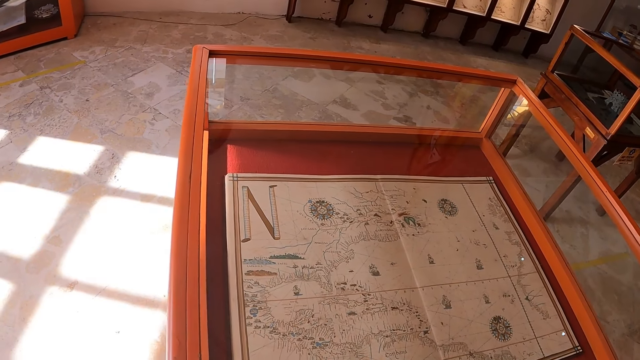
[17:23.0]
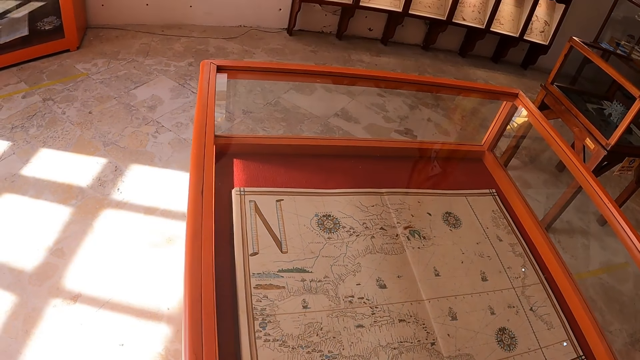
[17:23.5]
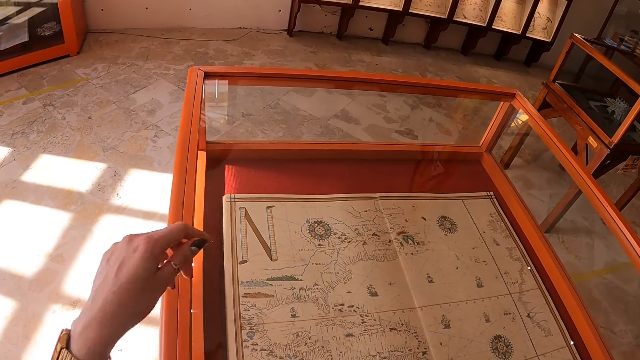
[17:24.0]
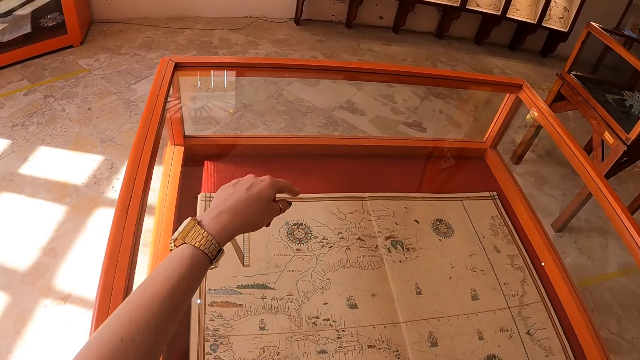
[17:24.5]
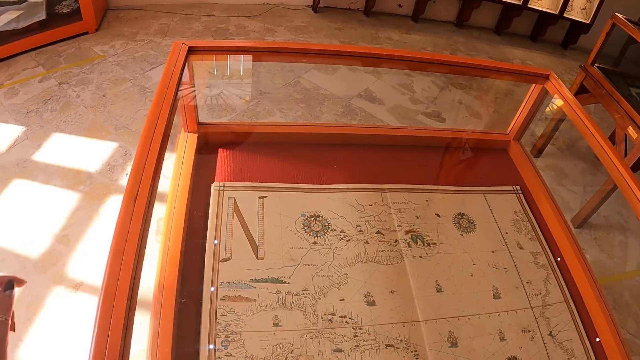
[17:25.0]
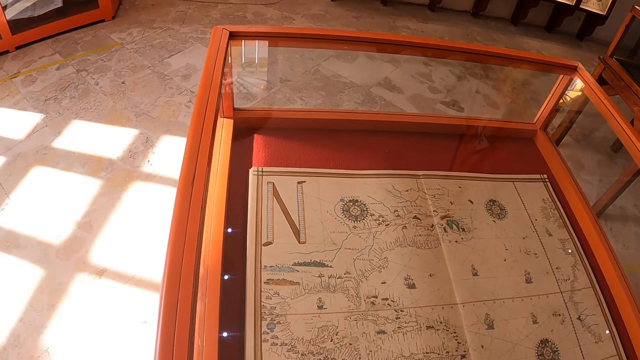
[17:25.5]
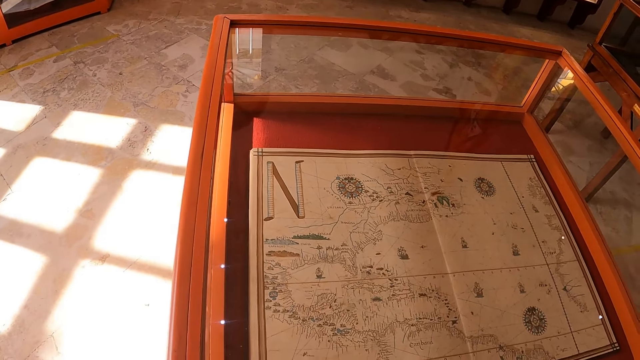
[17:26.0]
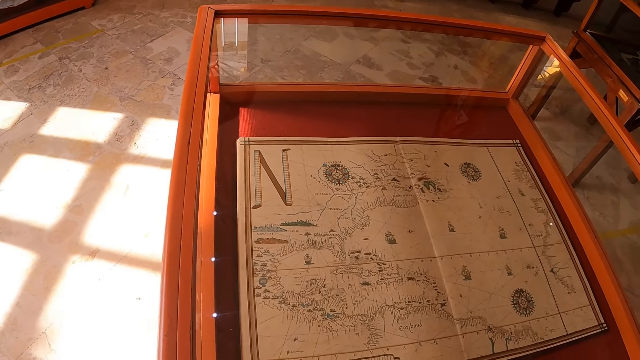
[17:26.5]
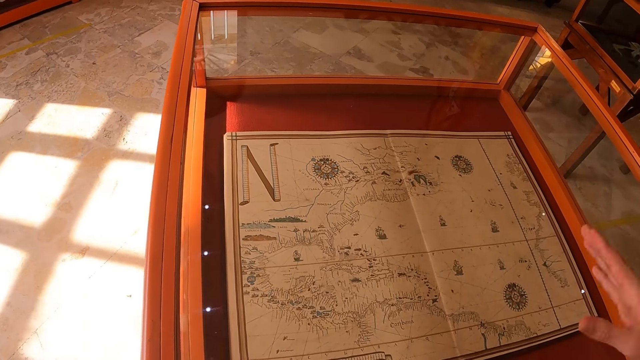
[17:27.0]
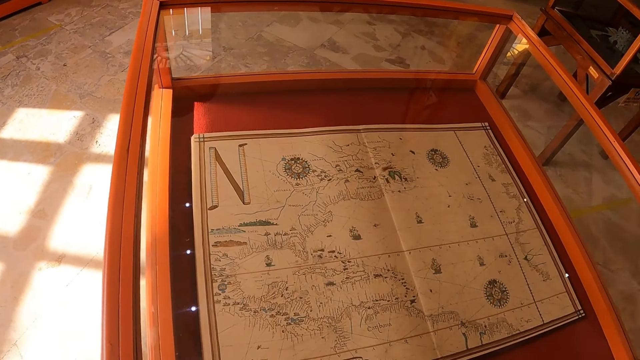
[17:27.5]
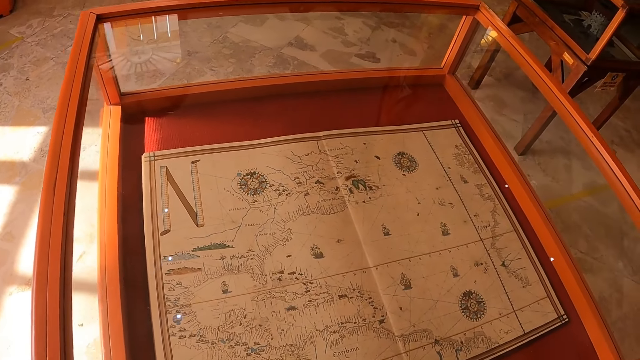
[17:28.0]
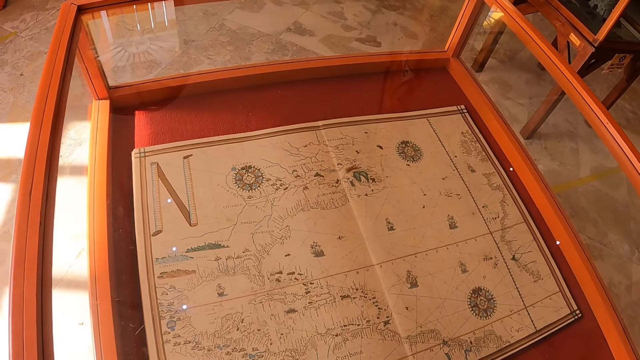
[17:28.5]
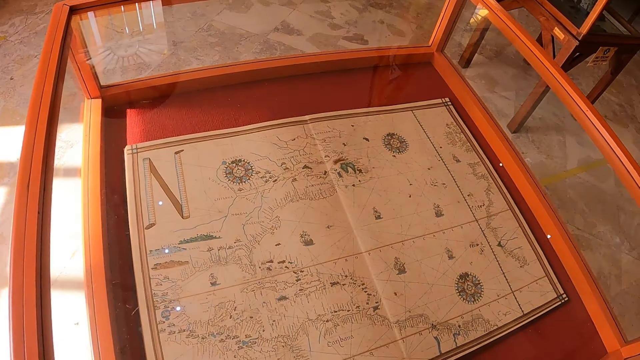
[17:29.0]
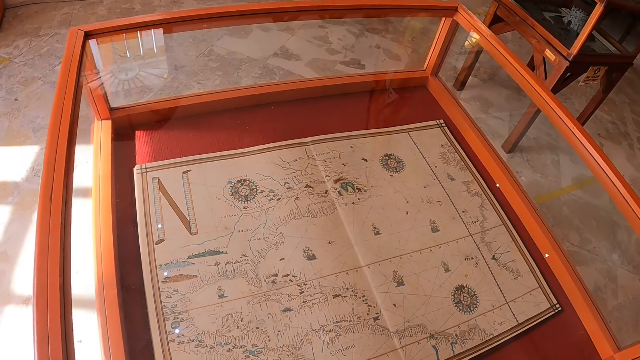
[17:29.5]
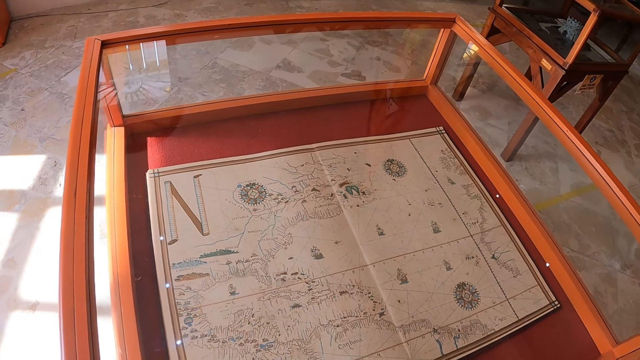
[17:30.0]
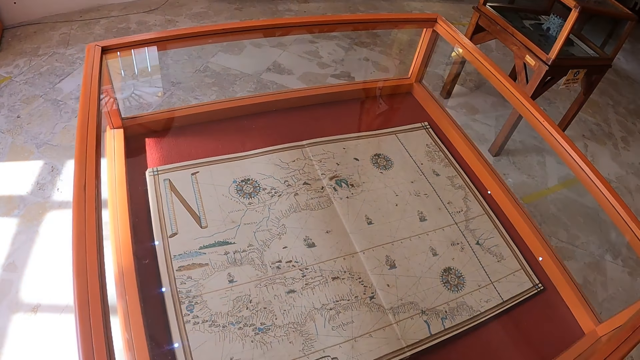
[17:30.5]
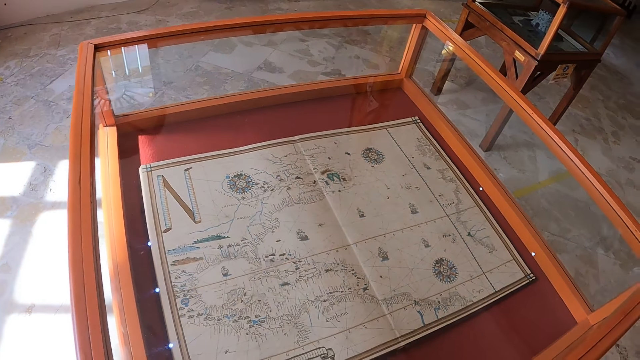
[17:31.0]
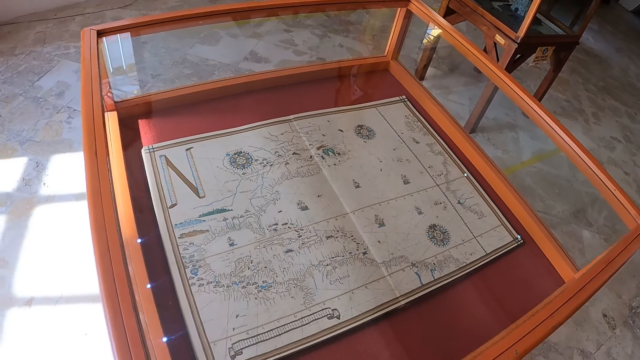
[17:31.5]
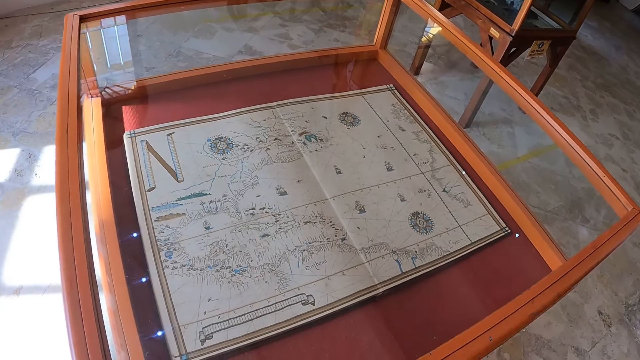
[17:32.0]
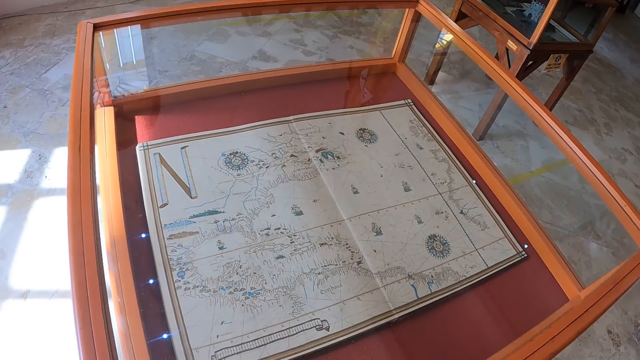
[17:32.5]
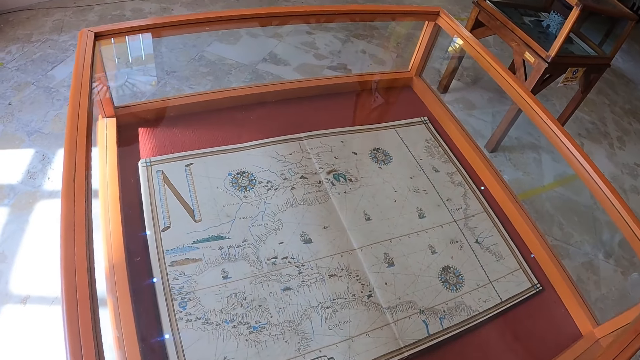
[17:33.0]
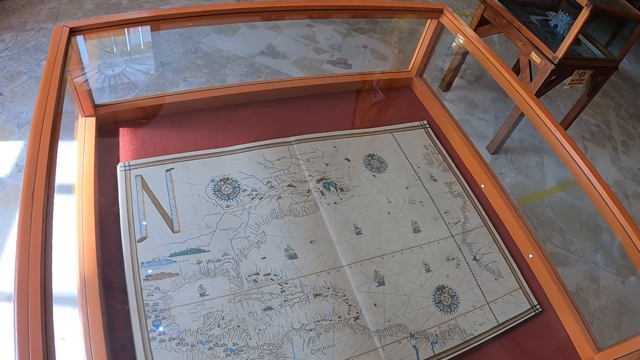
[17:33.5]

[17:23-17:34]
The camera wearer moves the left hand. They stare at the paper.

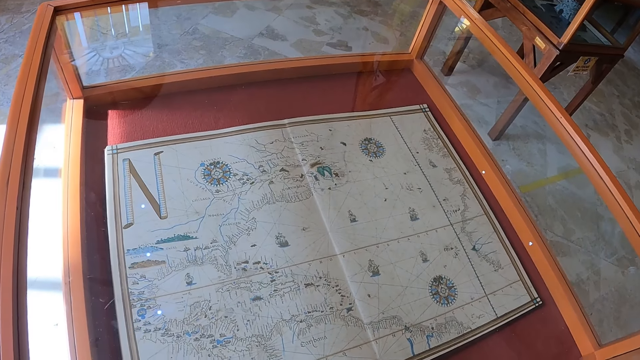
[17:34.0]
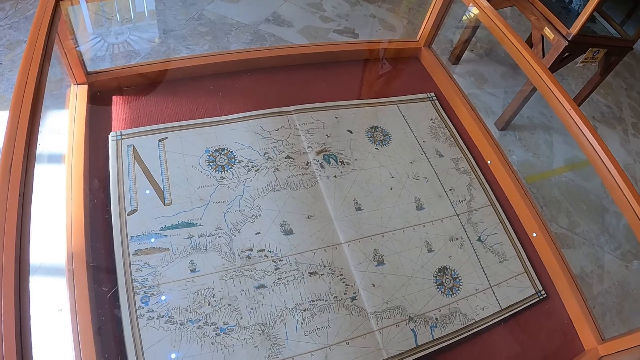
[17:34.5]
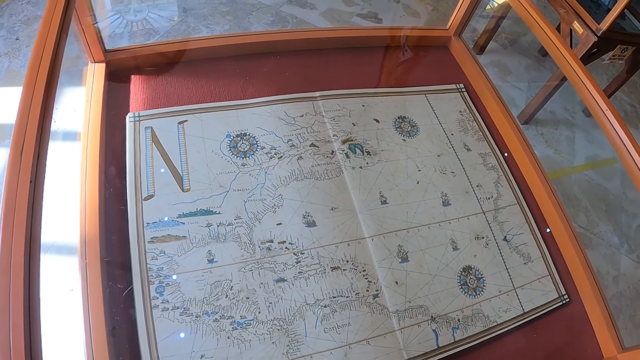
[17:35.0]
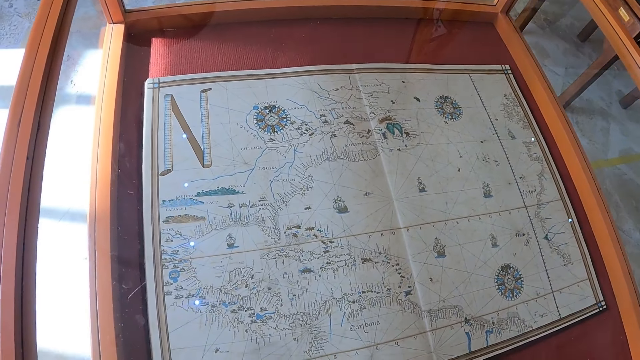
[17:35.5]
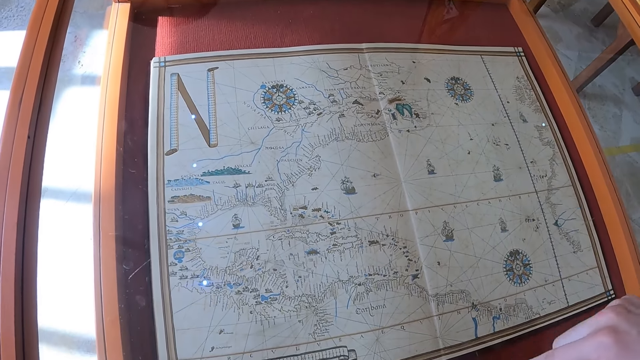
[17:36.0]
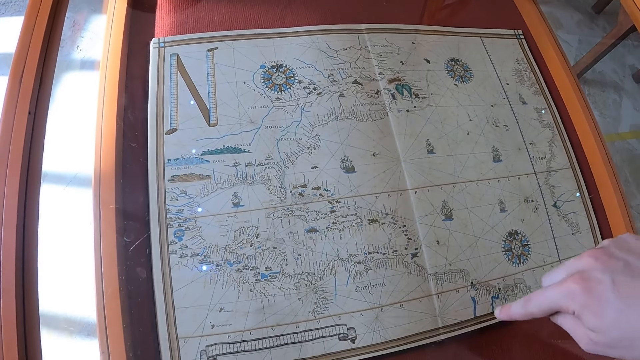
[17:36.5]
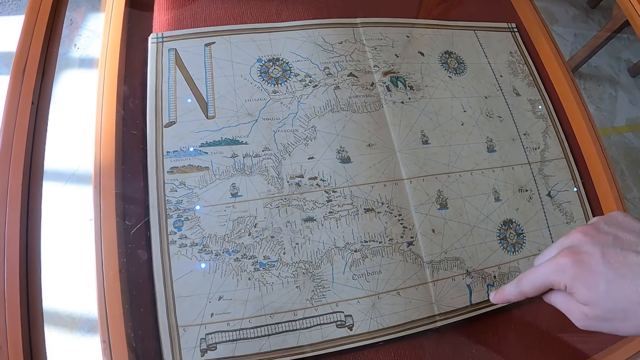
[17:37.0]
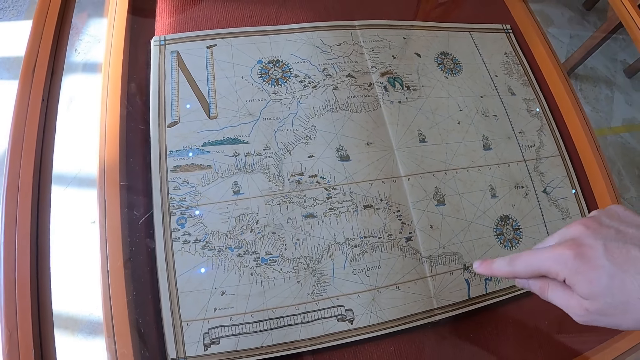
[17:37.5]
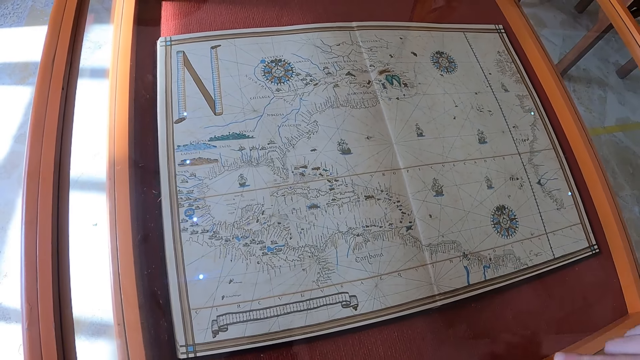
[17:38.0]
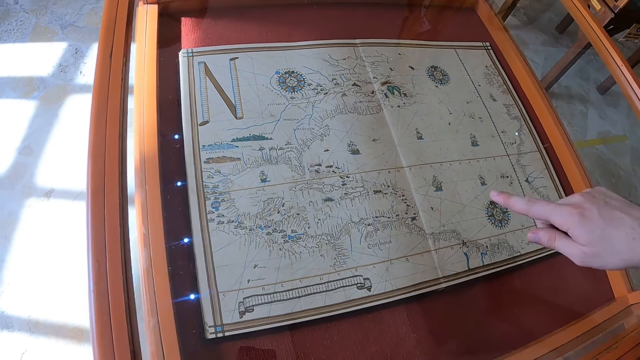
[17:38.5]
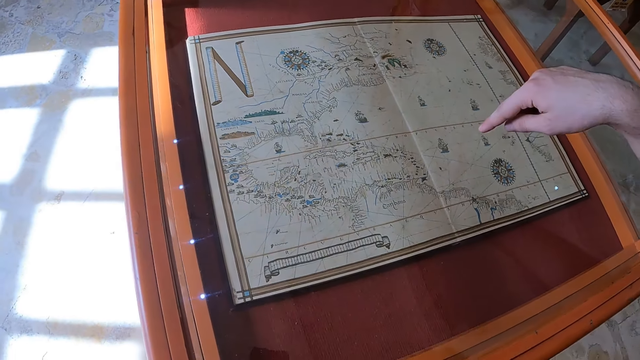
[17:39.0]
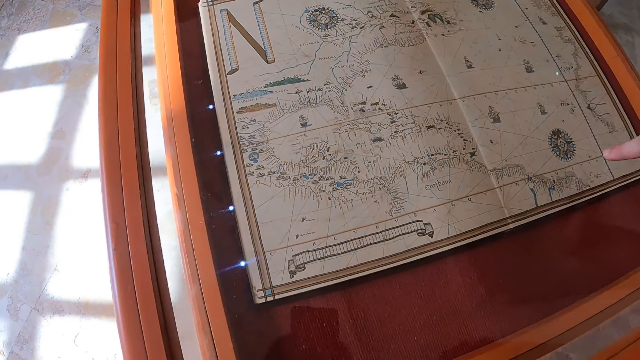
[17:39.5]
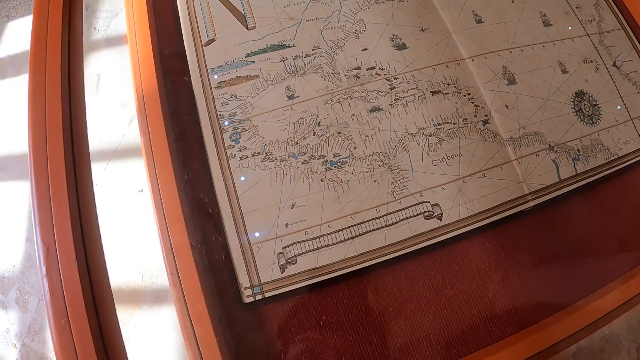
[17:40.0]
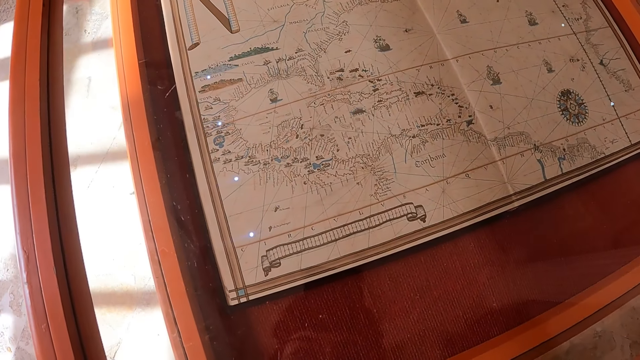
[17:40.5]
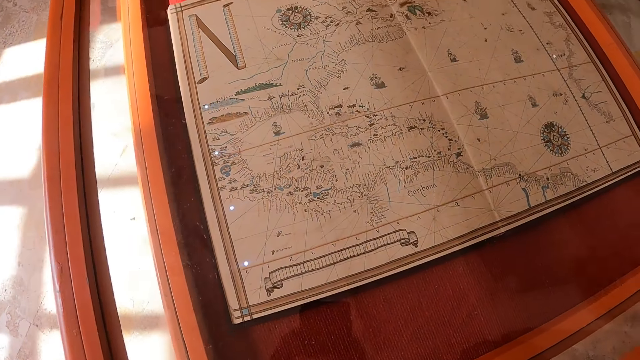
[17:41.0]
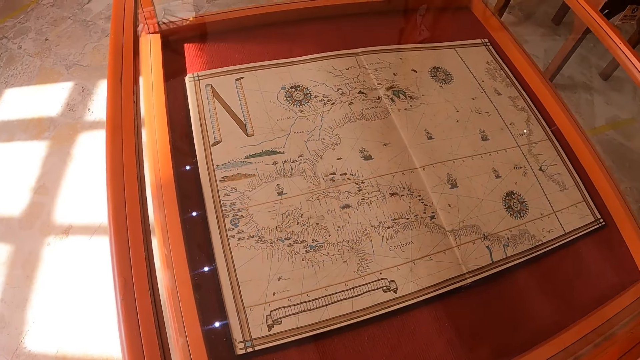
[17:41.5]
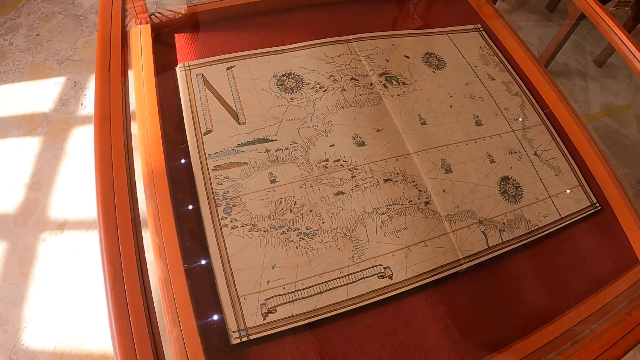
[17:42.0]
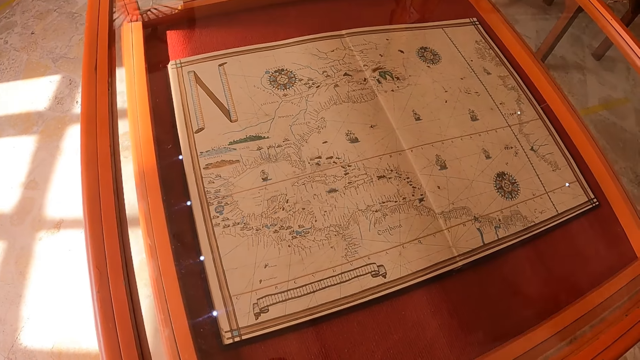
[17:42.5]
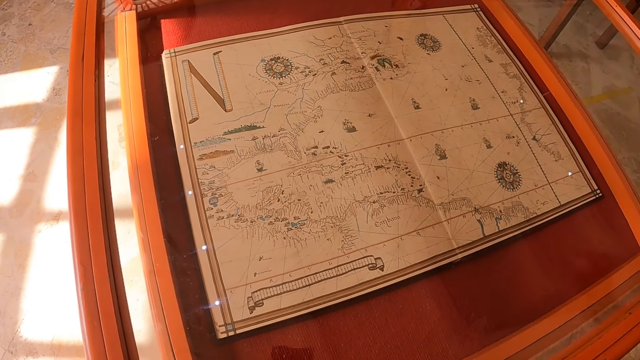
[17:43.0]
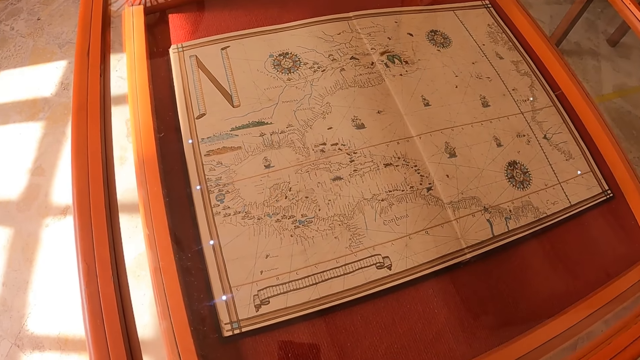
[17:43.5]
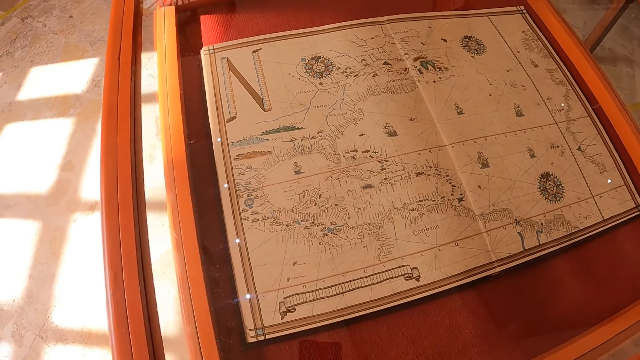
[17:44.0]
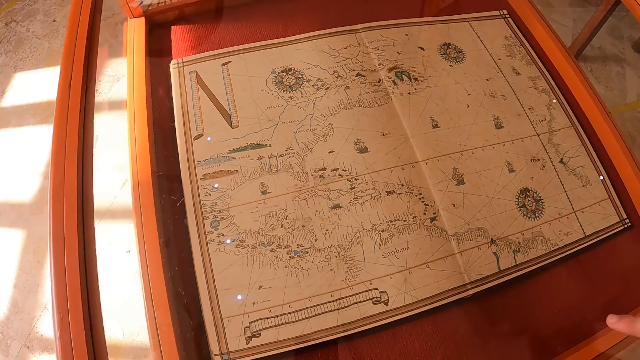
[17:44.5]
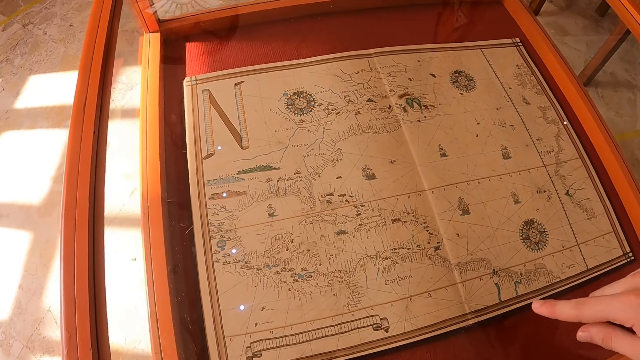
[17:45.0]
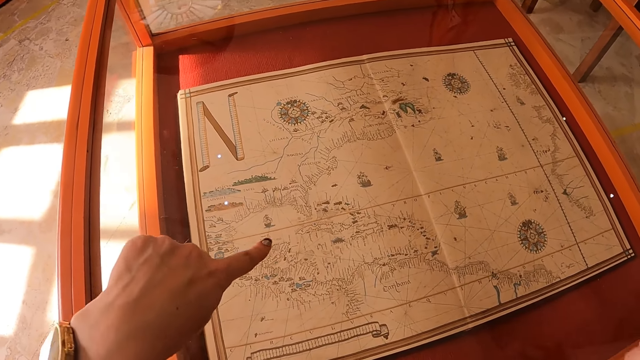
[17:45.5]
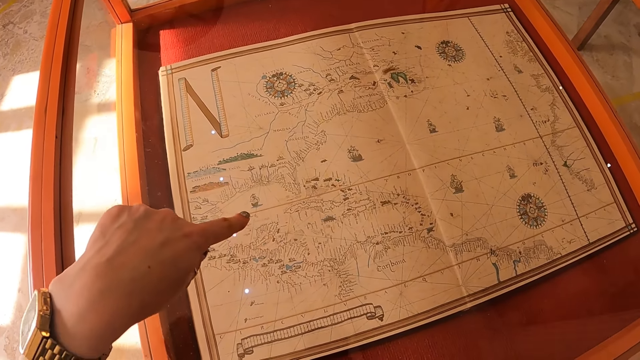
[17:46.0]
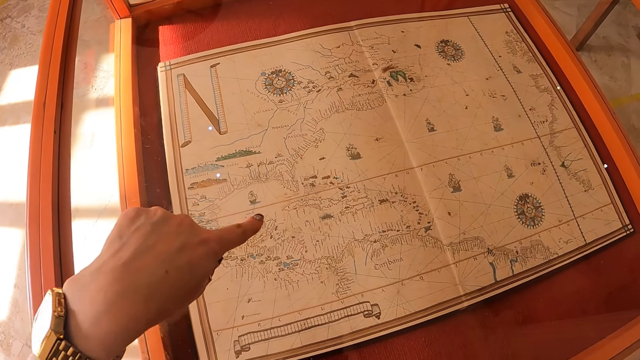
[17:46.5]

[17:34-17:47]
The camera wearer moves the right hand. They point at the glass. They stare at the paper. They move the right hand and move the left hand.
